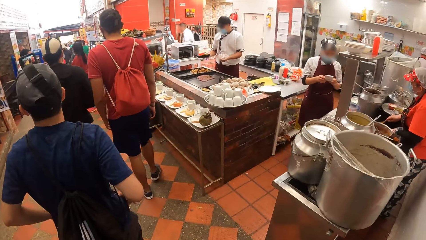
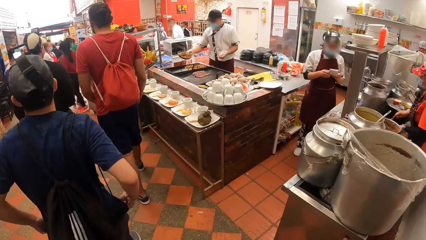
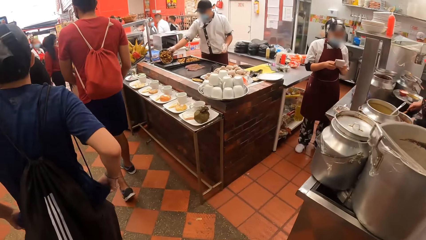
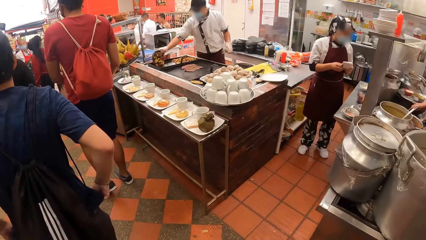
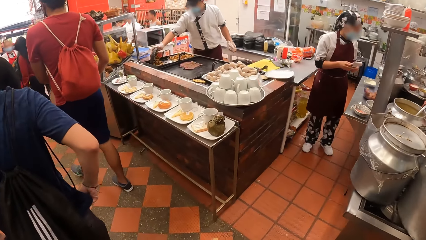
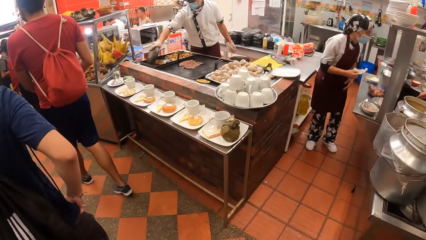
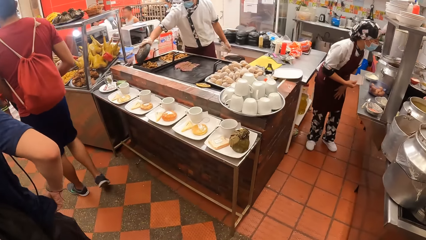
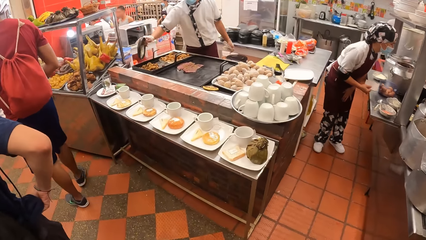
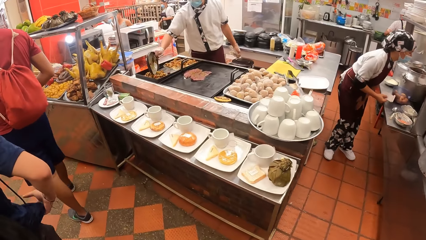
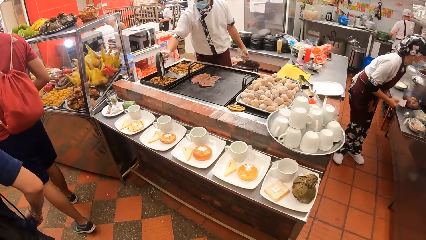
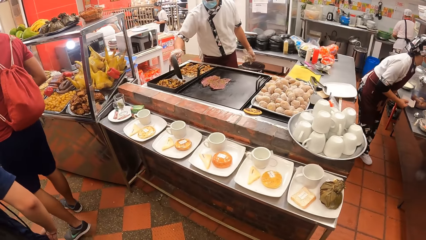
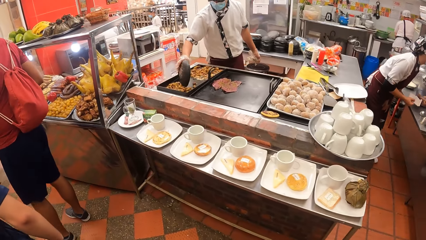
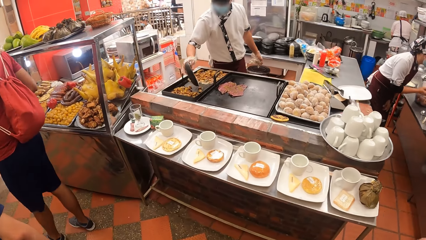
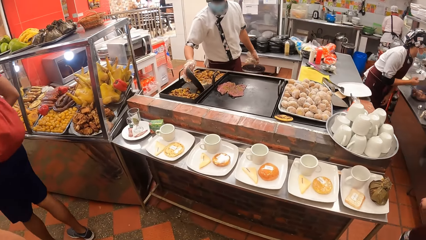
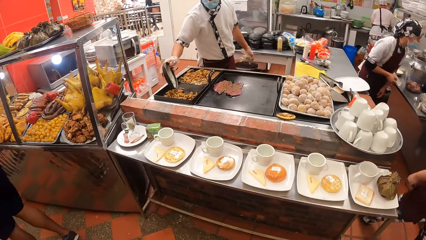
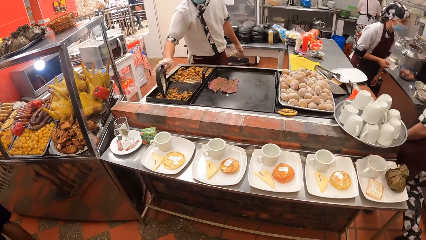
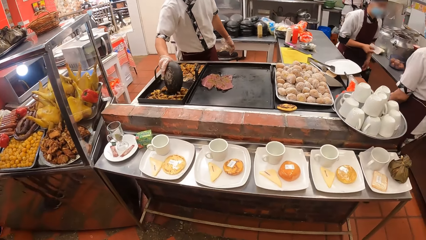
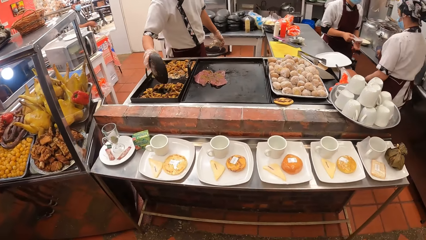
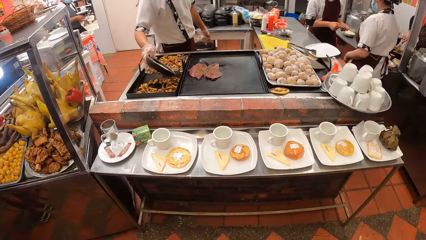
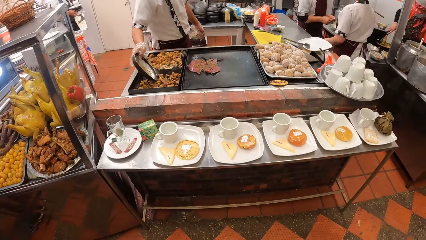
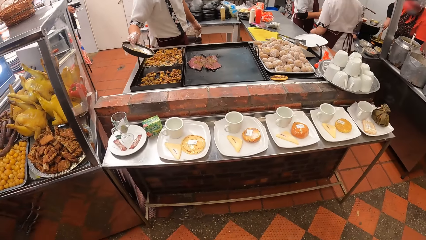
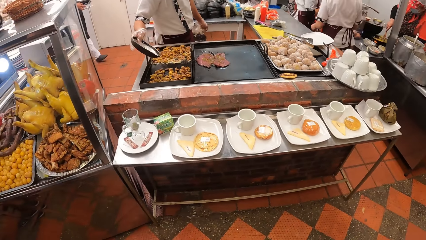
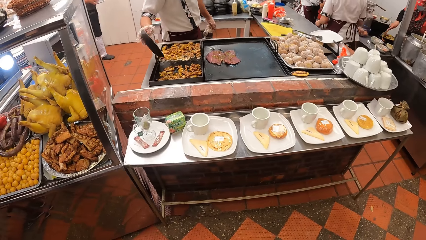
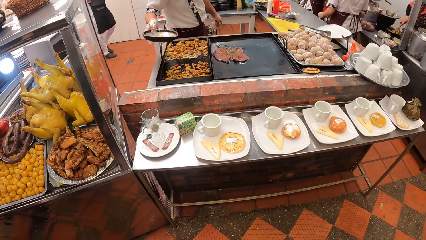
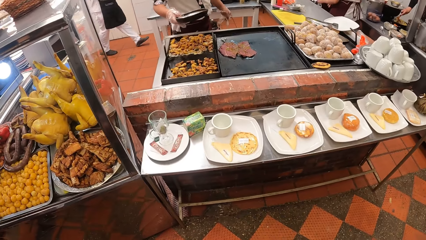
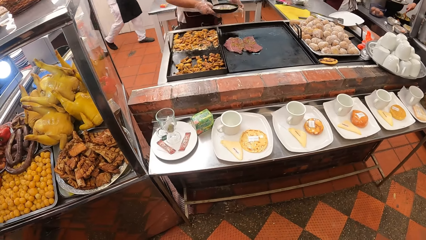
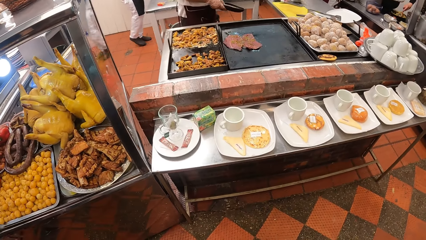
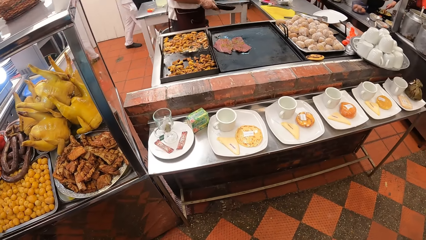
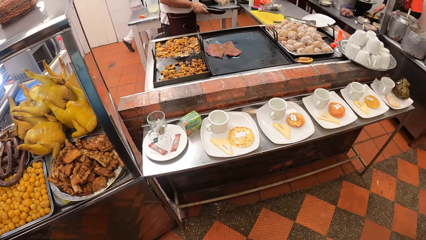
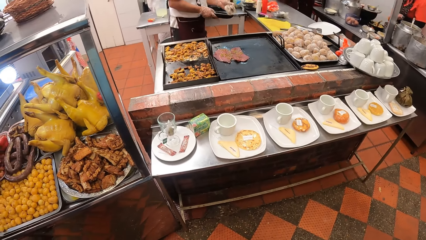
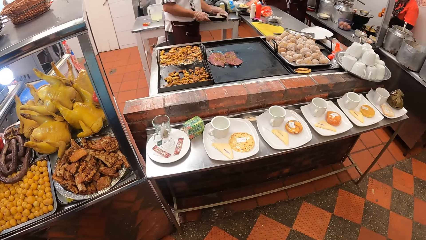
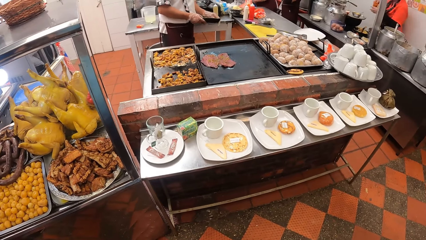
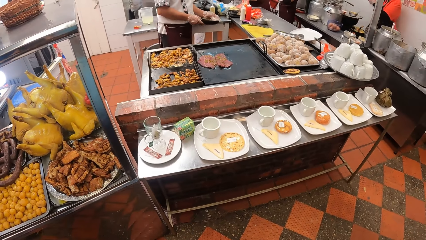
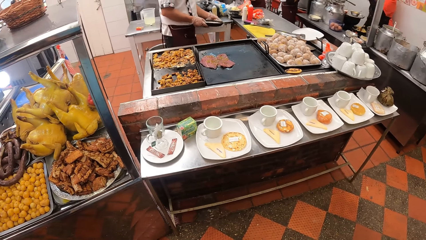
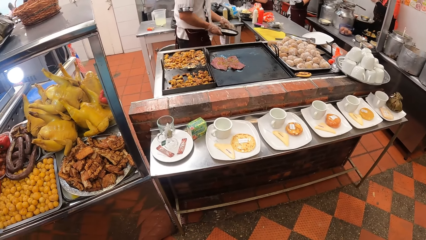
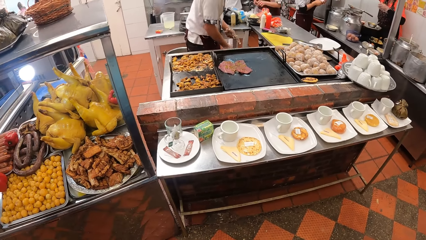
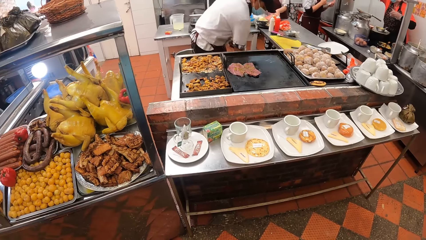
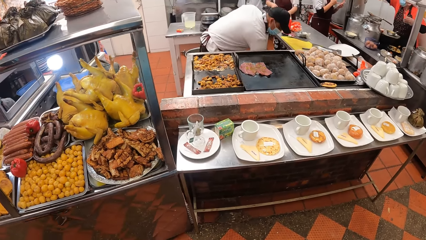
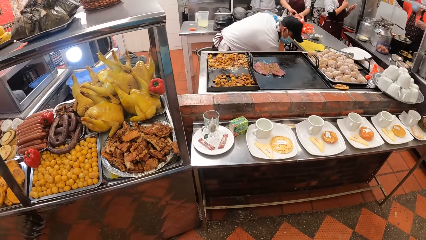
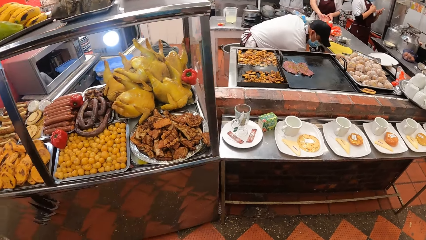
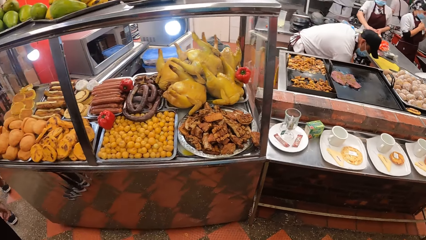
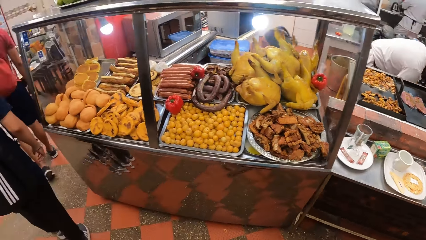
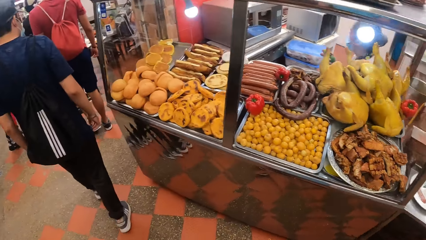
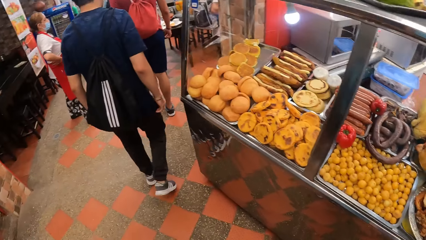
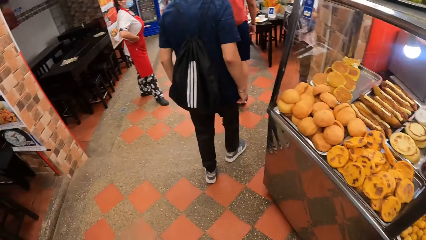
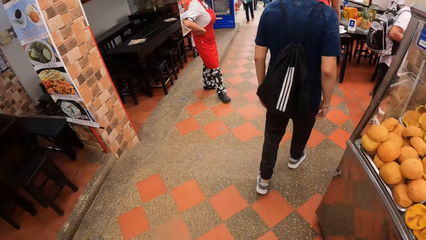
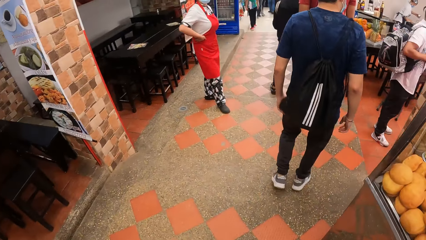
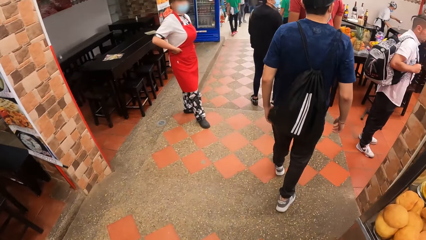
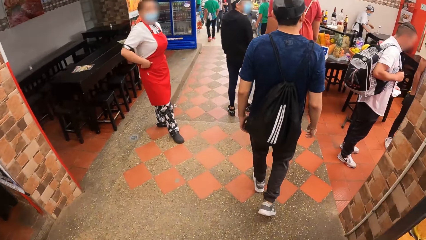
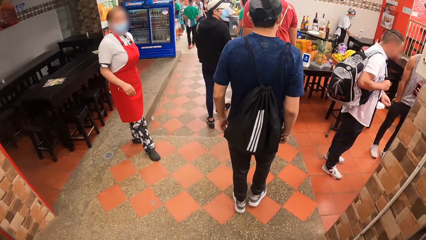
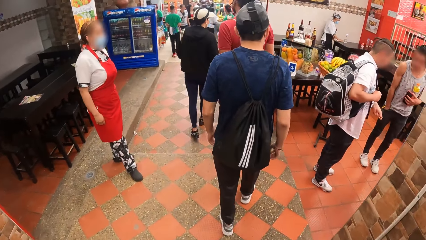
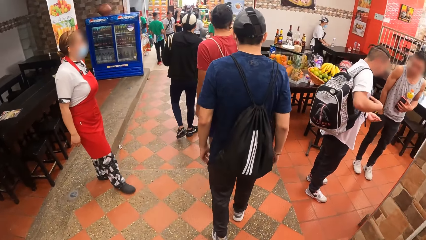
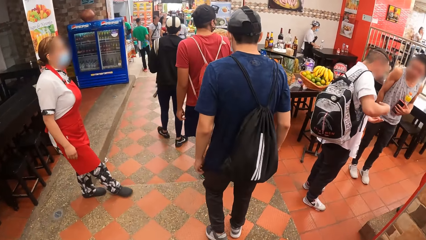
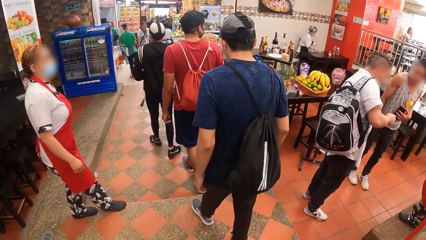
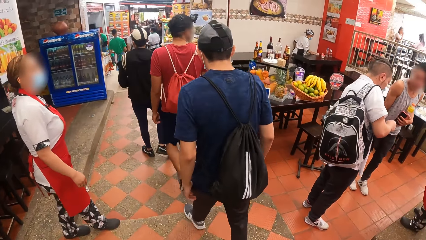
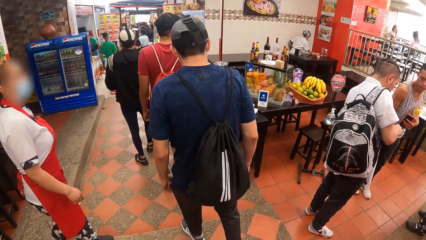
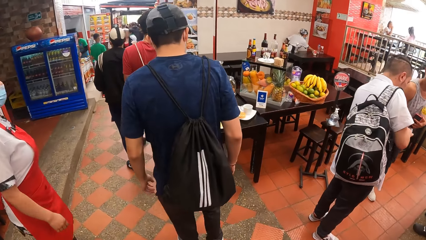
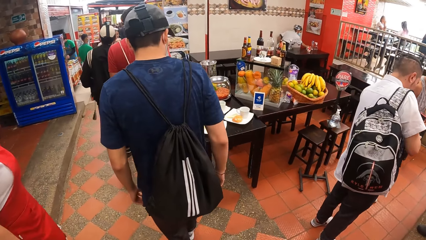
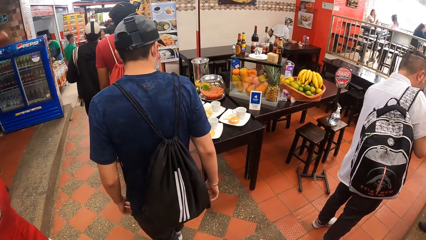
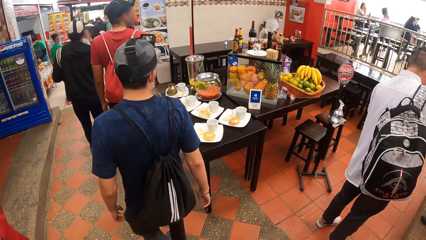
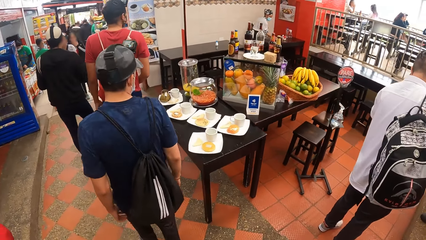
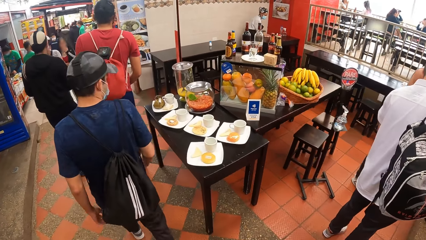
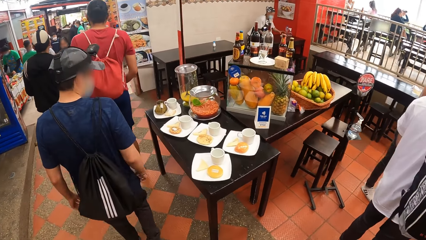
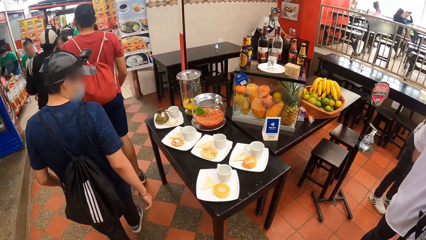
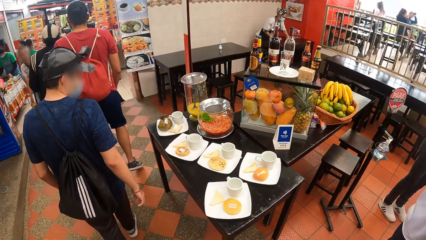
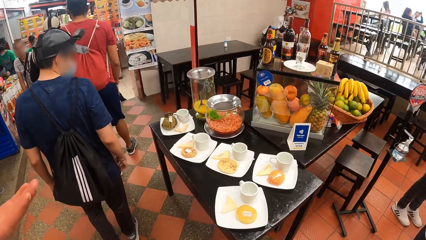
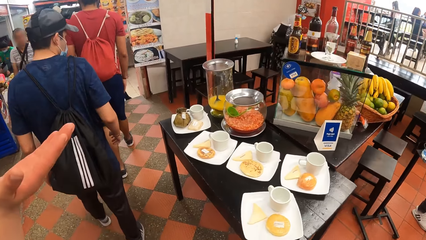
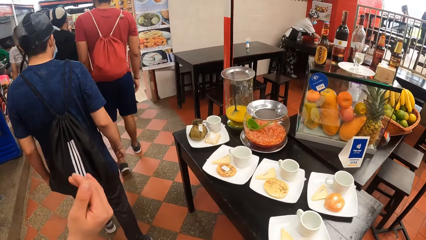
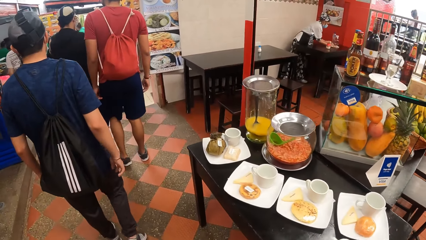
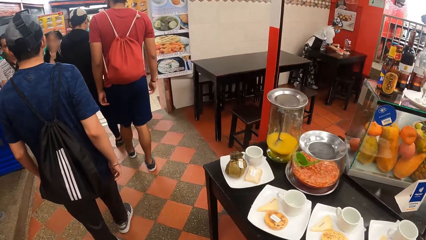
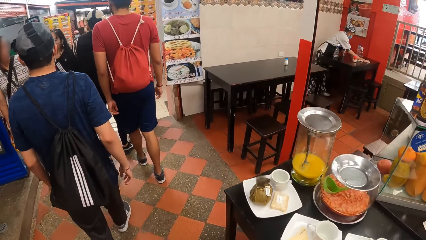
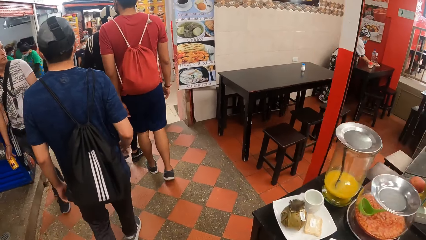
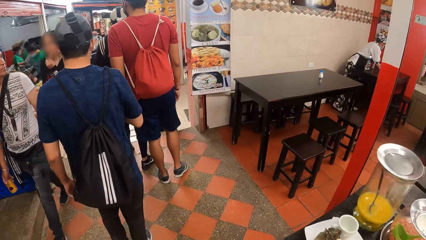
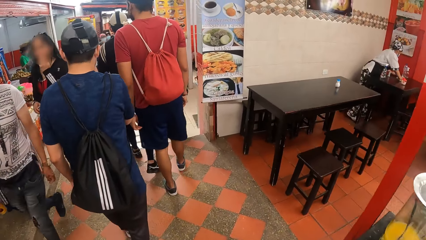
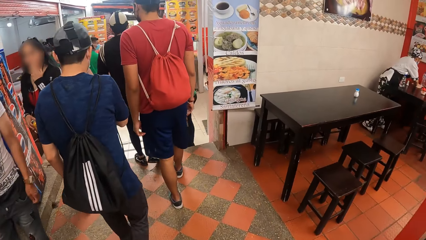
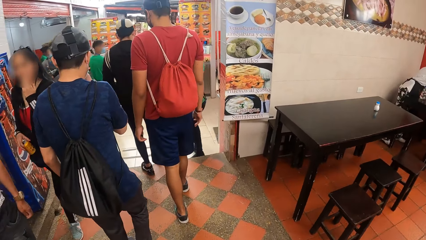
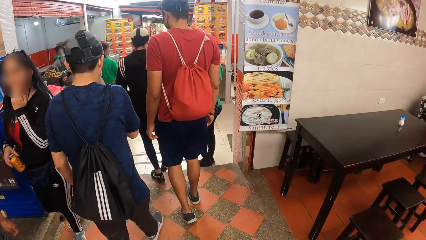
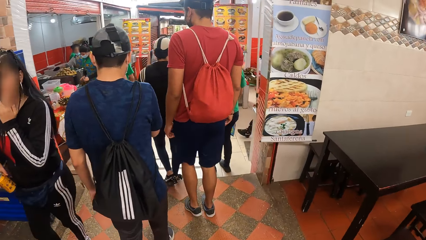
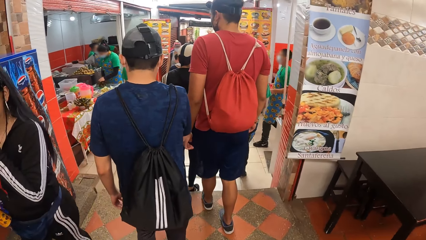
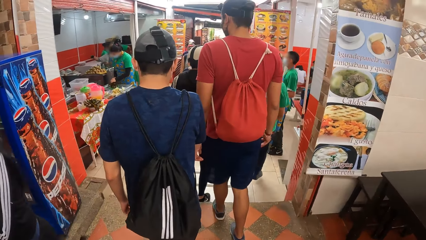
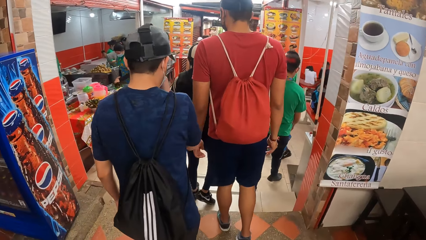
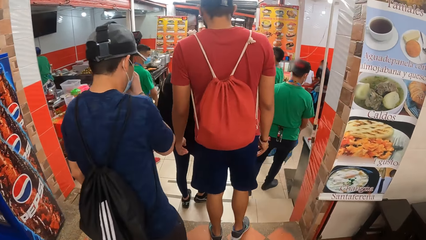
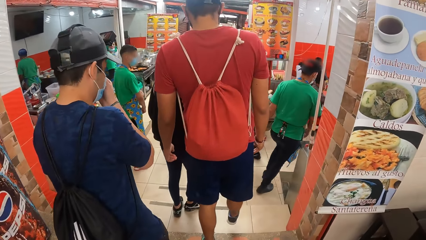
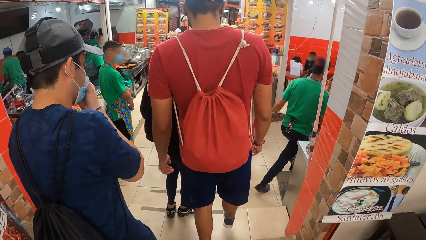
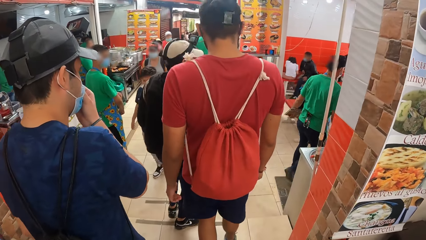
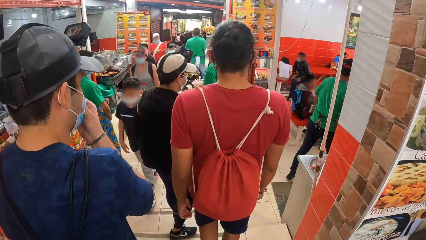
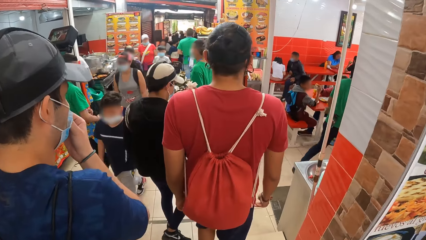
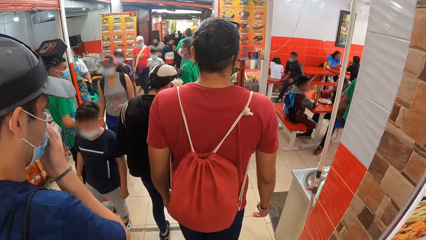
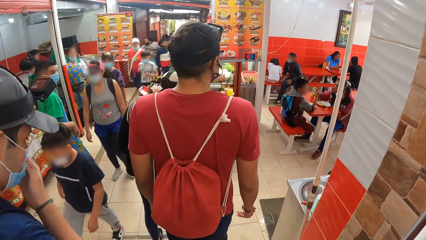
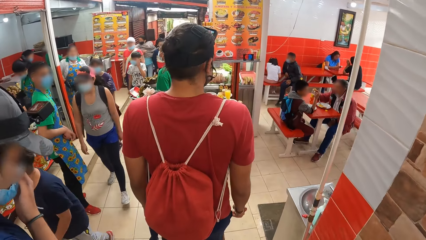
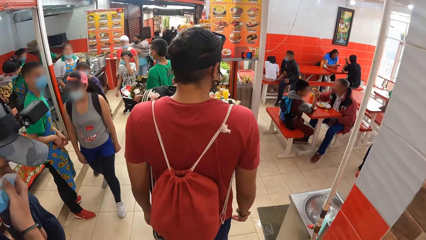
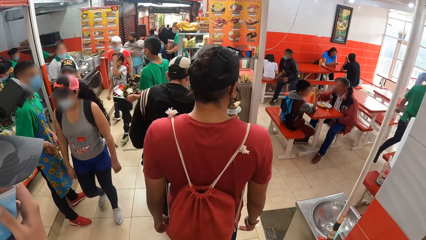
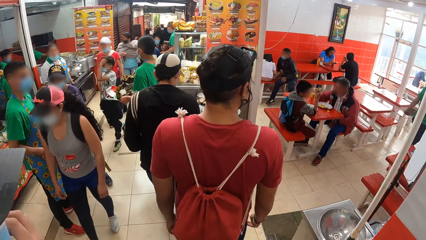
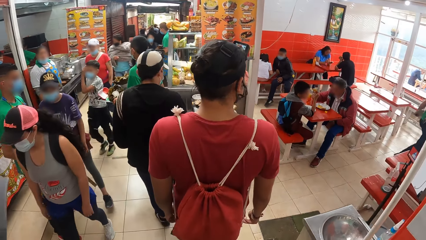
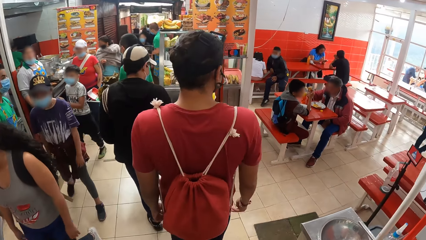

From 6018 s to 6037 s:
A man stares. The camera wearer lifts their hands. Another man walks down the stairs. A third man walks down the stairs. The first man places his right hand on his nose mask. The camera wearer walks down the stairs.
